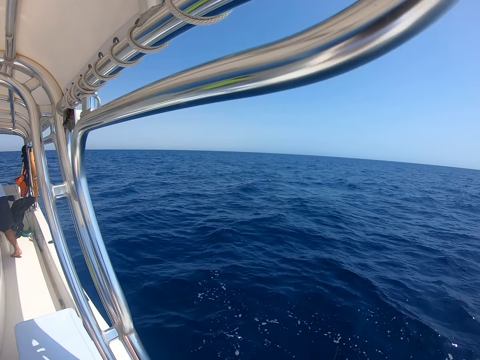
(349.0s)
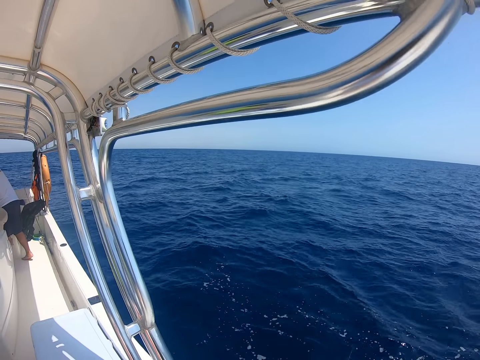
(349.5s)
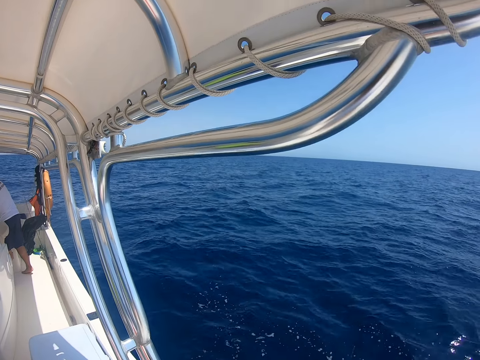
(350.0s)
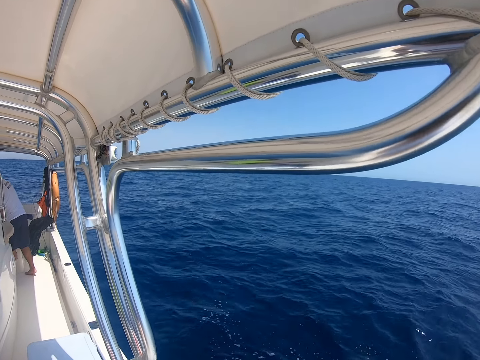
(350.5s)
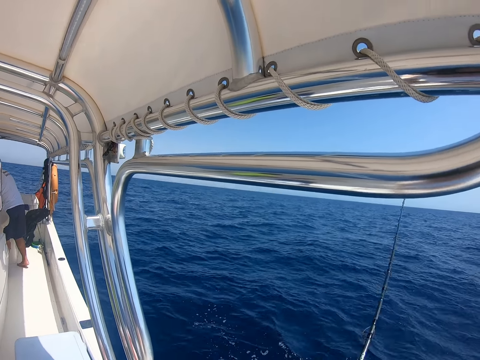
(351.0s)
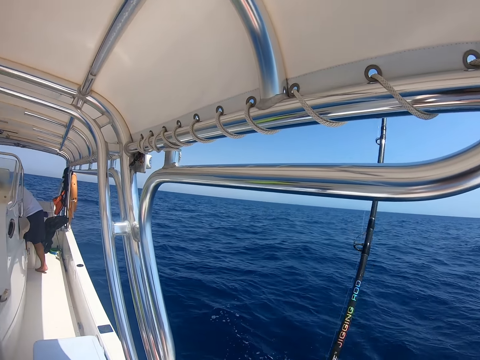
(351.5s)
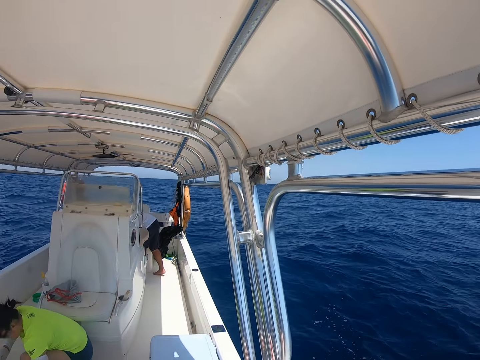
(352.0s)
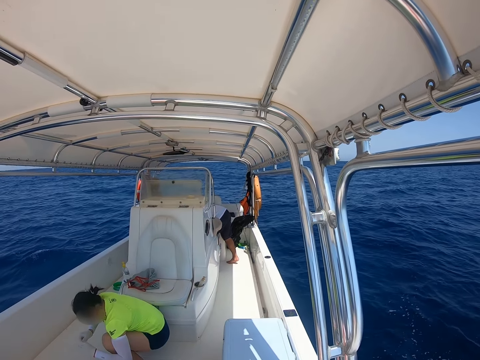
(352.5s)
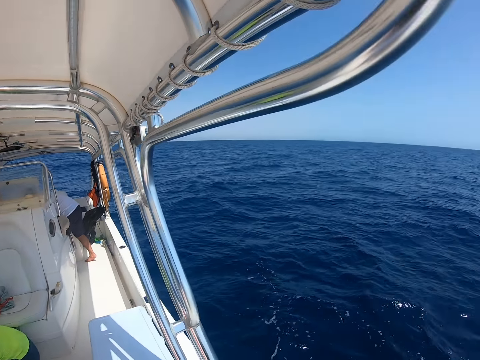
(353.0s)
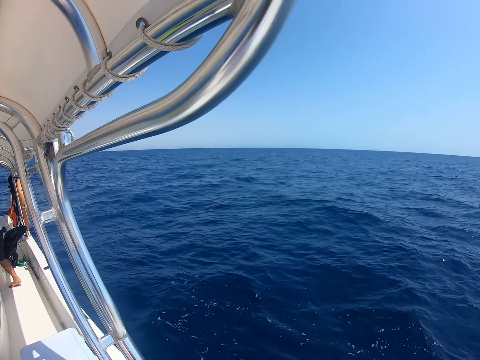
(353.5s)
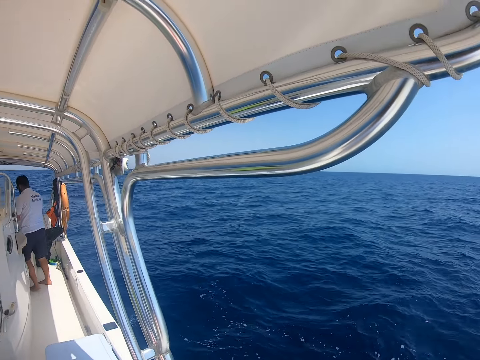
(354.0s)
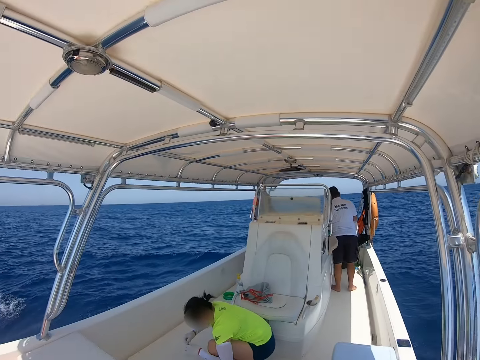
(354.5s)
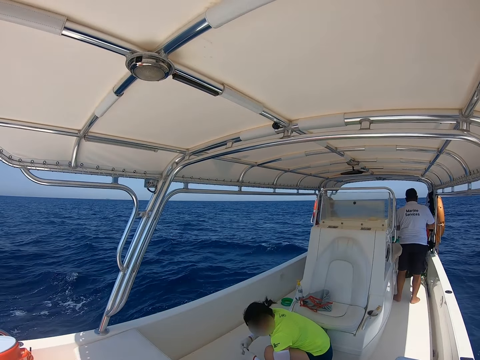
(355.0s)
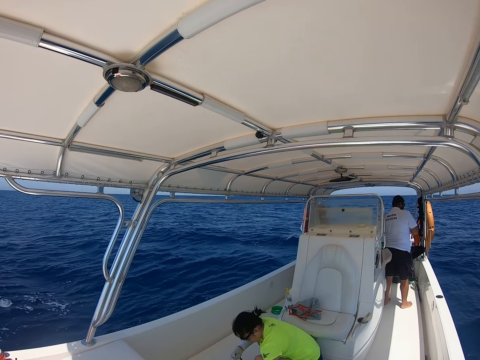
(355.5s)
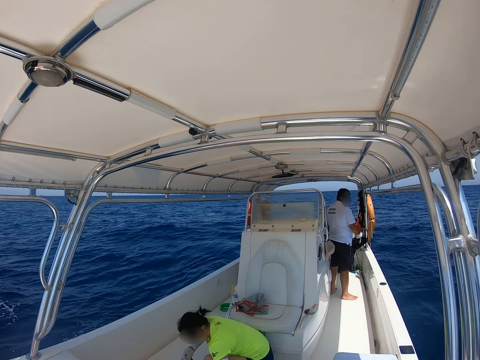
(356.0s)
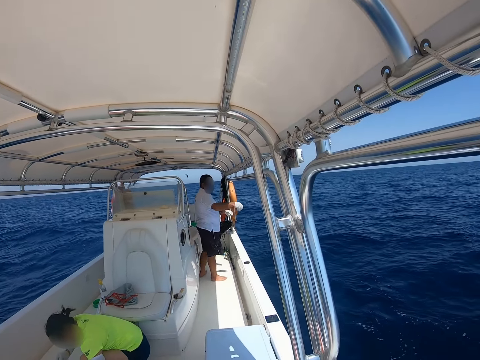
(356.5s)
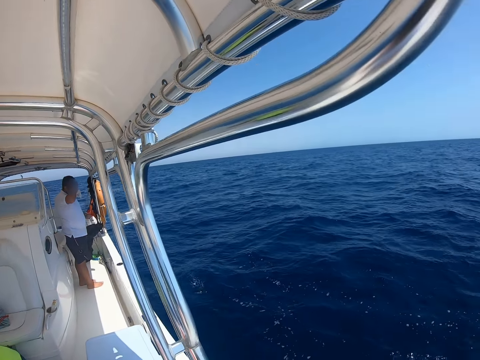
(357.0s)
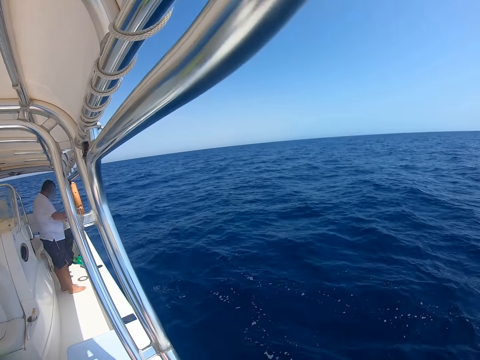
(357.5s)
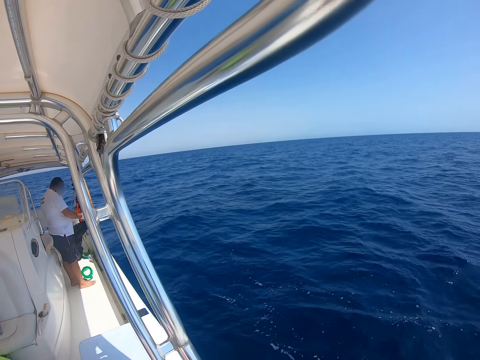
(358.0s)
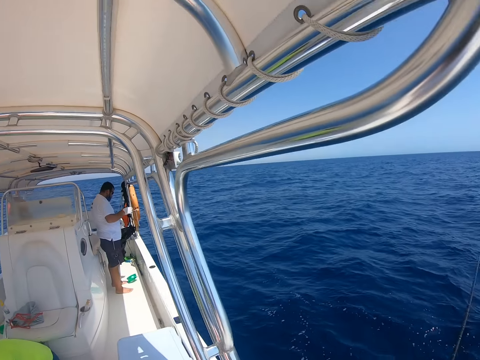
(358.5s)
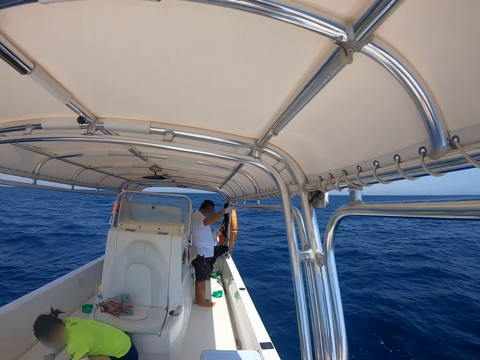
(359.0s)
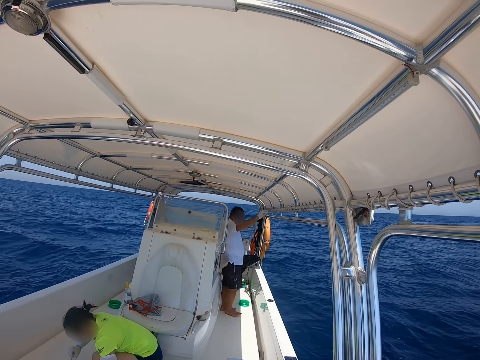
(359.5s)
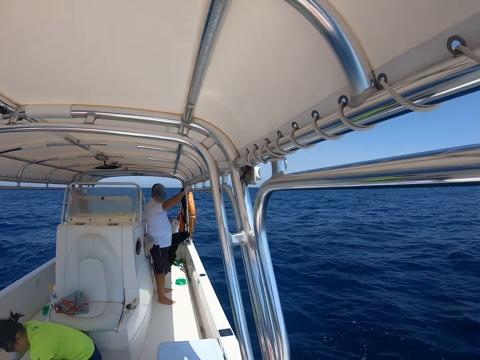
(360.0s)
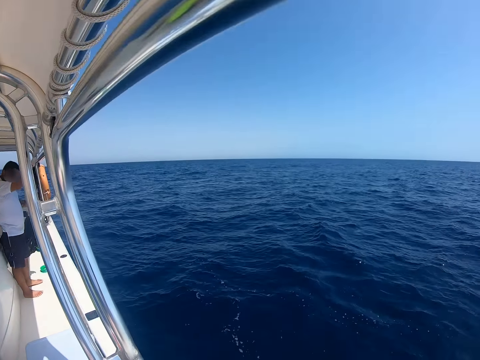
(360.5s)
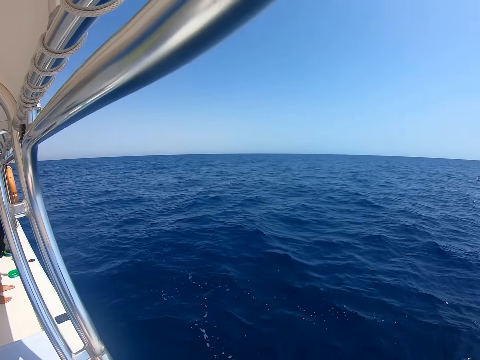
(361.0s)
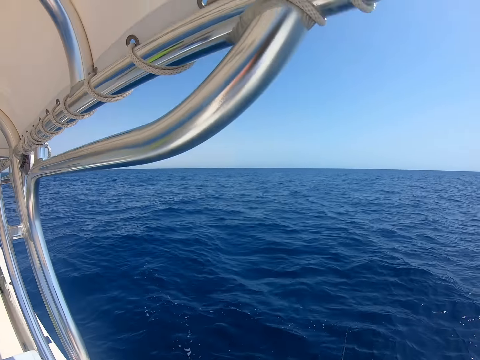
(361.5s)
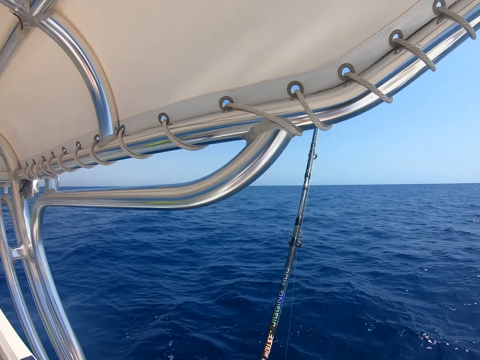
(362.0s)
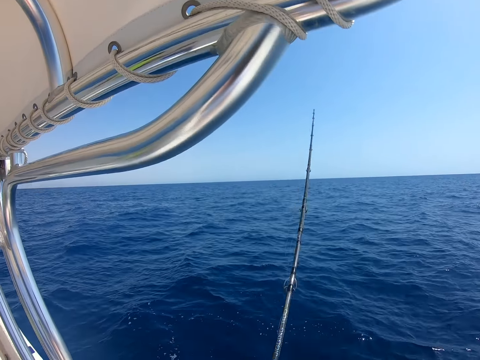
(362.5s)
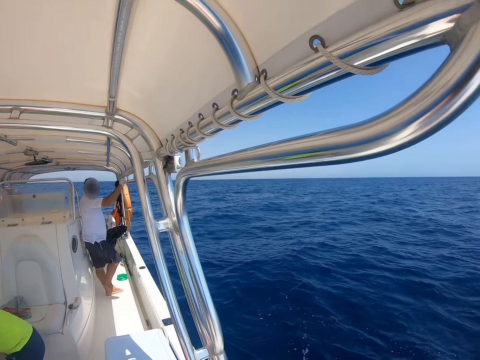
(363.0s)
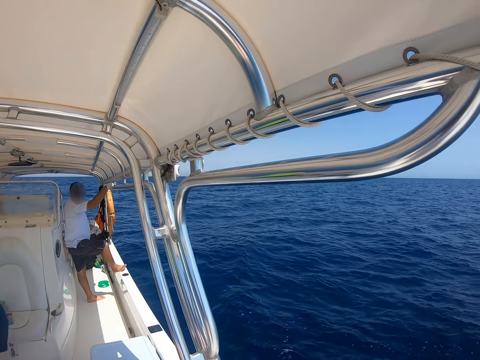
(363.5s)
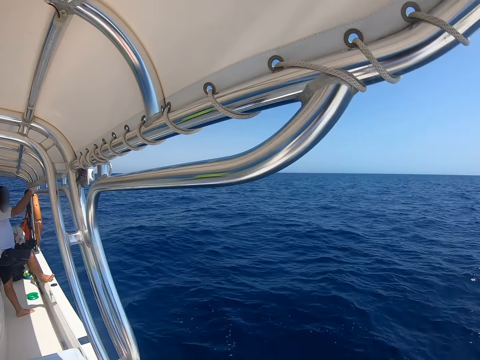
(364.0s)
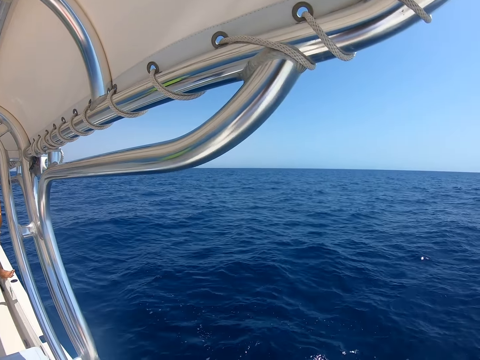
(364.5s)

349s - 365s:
A man unfolds the string.

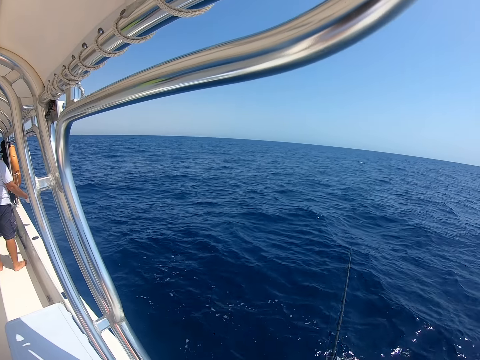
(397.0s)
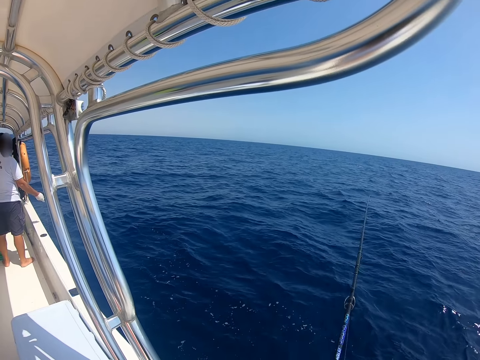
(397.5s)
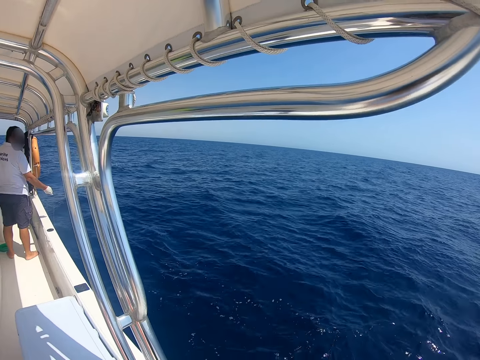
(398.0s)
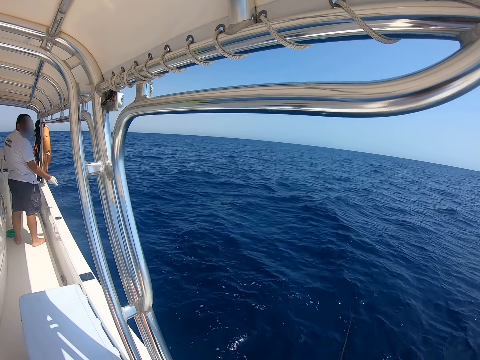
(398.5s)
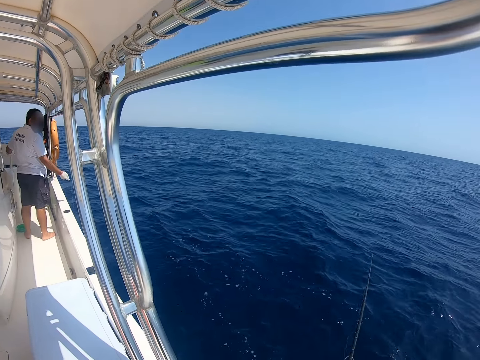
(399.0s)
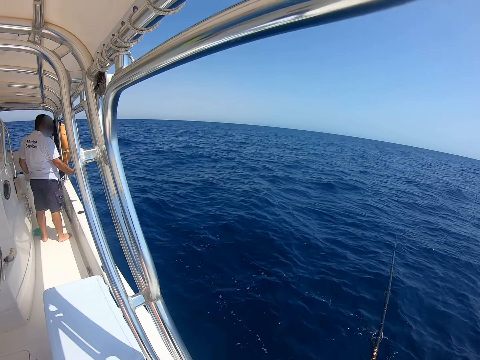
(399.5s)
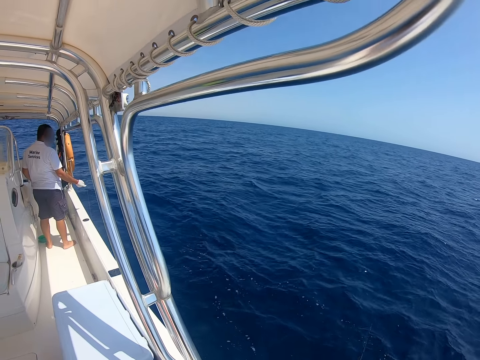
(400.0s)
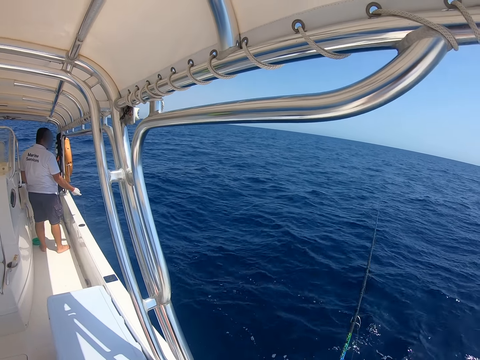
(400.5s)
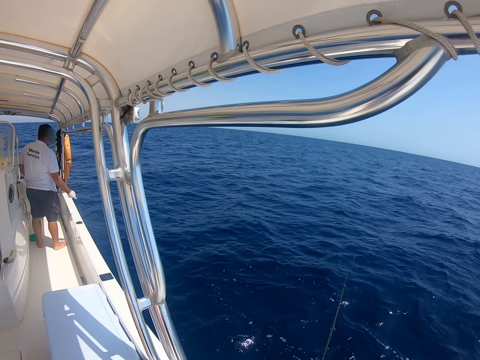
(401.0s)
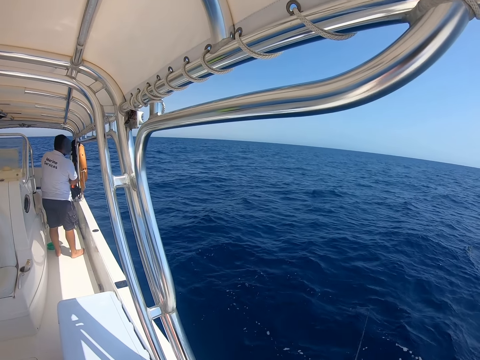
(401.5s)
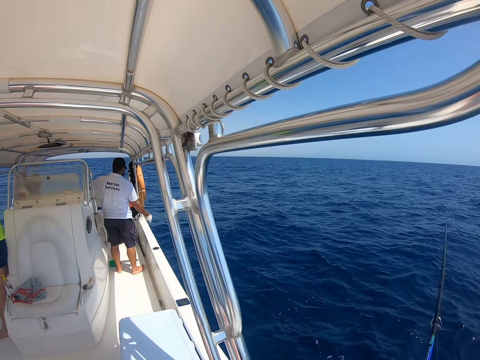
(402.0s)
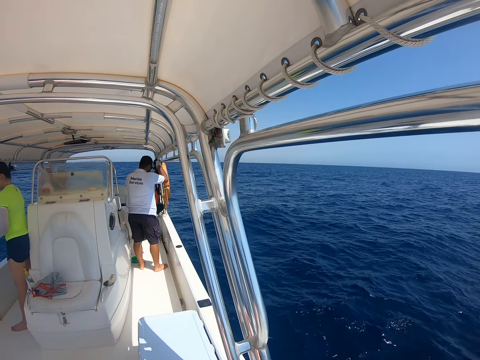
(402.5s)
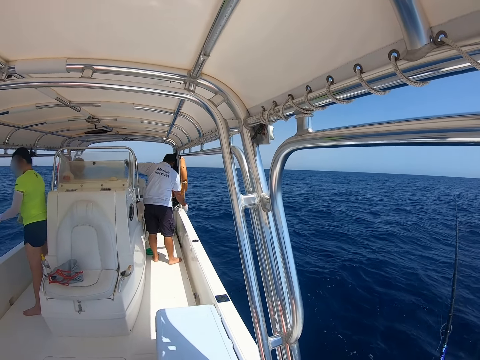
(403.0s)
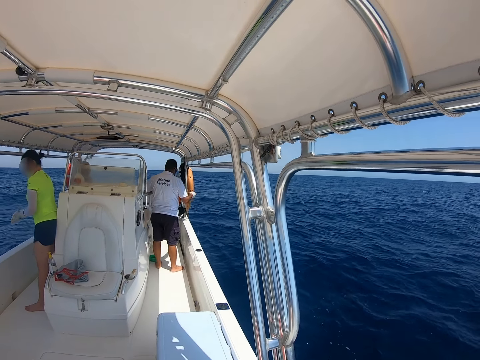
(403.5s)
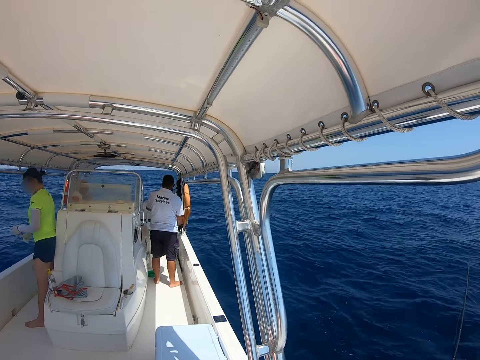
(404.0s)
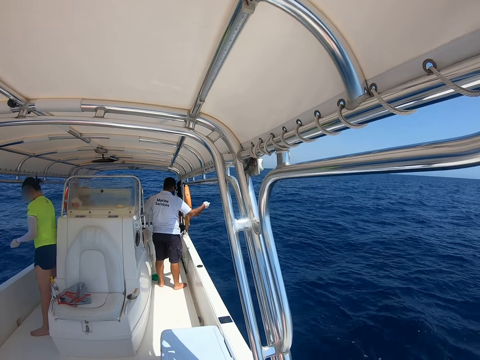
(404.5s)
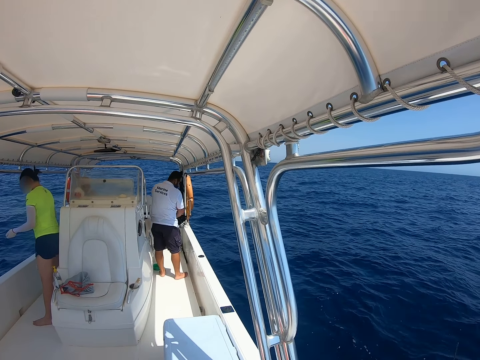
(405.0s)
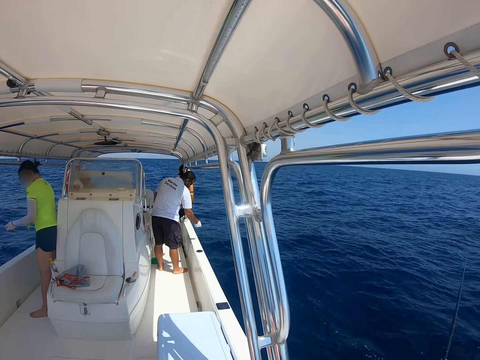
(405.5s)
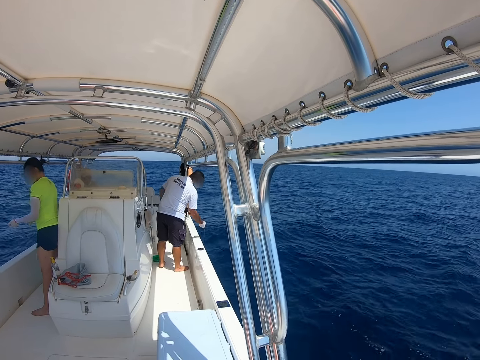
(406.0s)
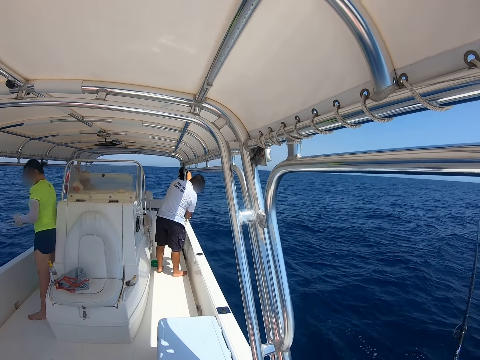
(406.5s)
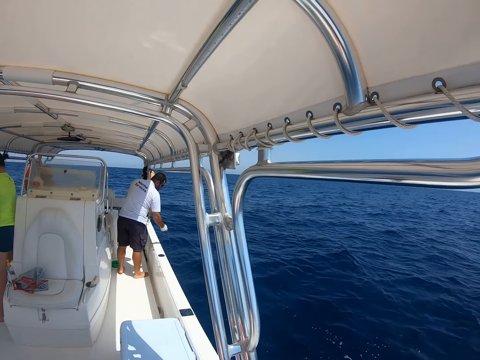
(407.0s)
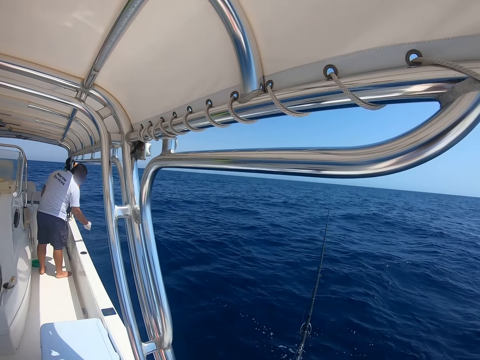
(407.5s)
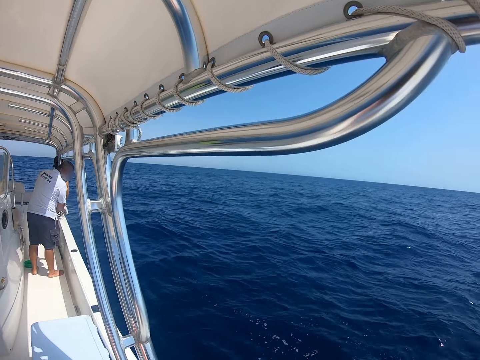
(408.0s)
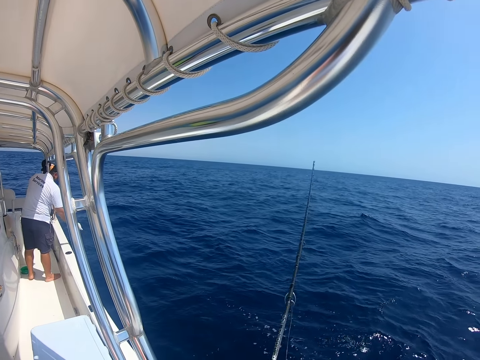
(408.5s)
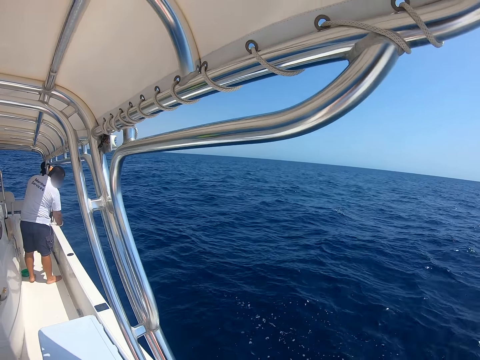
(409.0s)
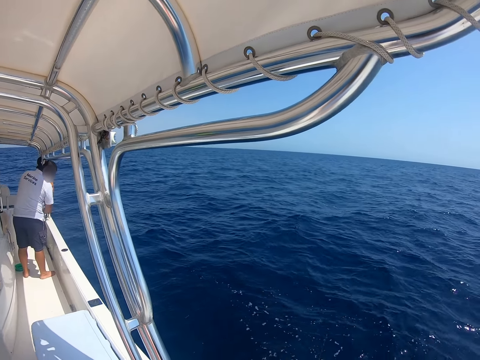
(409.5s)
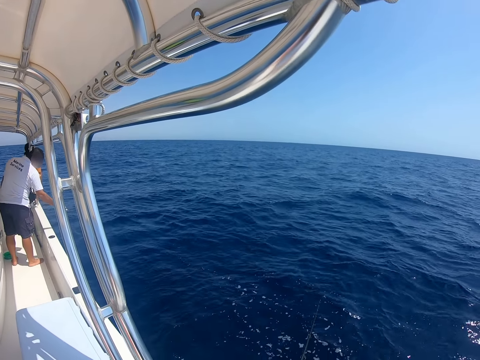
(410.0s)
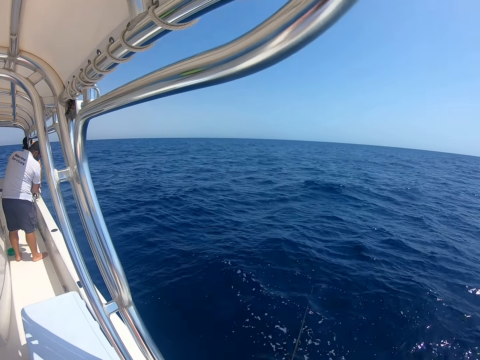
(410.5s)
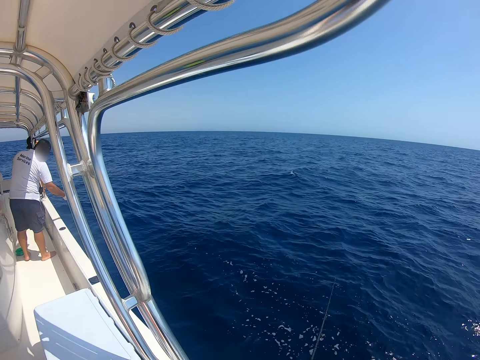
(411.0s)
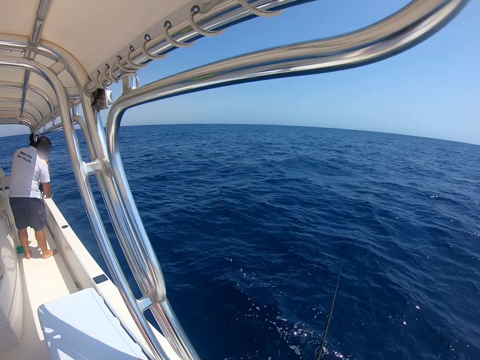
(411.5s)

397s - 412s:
A man holds the string. The man pulls the string.
